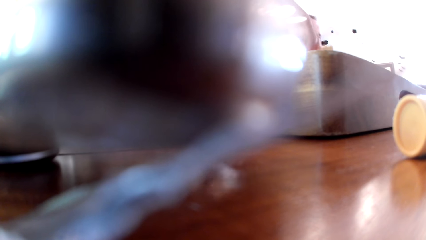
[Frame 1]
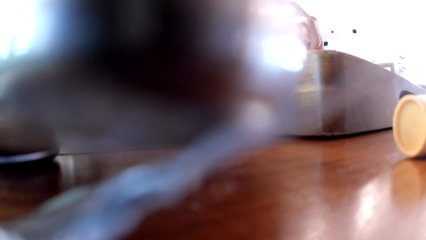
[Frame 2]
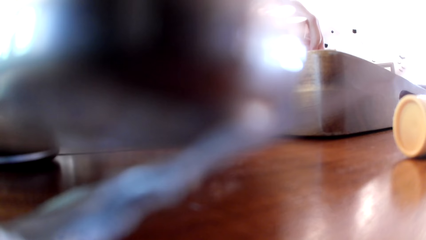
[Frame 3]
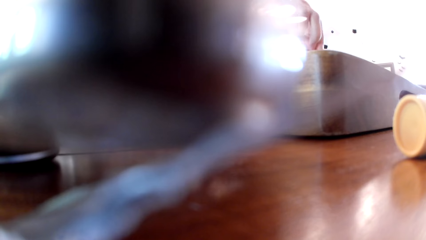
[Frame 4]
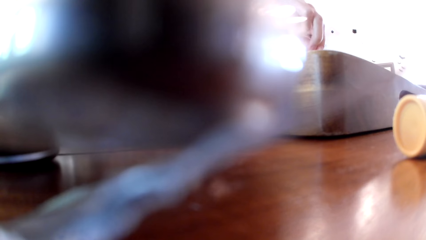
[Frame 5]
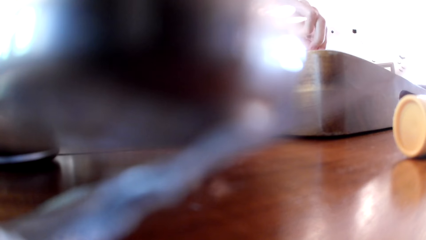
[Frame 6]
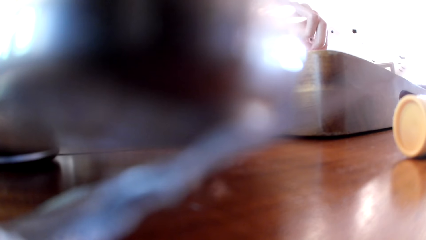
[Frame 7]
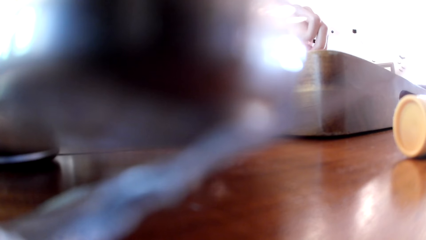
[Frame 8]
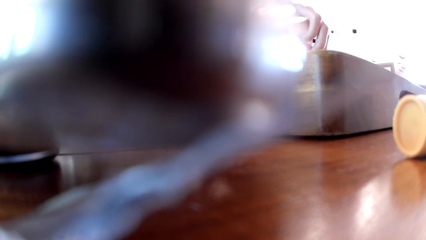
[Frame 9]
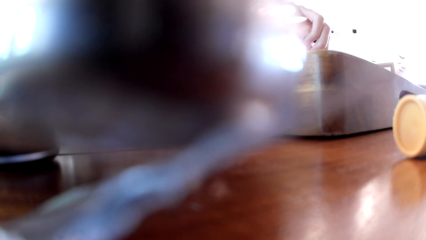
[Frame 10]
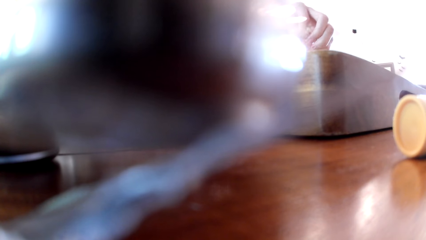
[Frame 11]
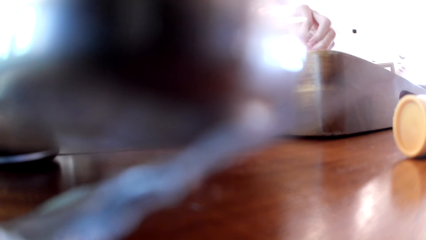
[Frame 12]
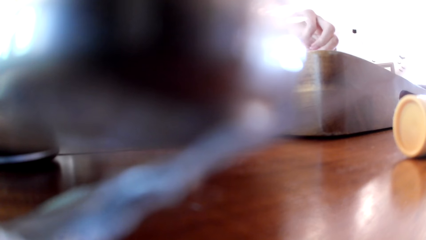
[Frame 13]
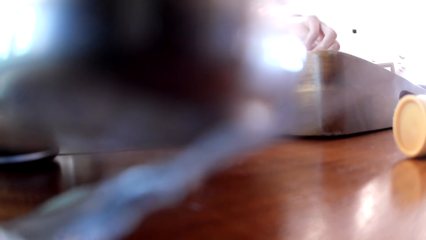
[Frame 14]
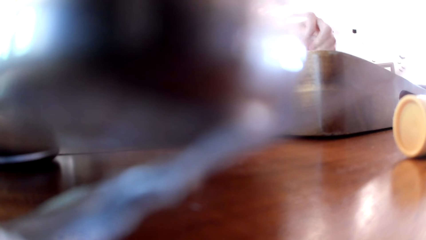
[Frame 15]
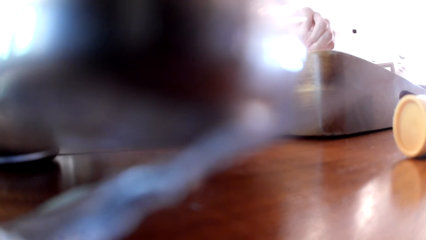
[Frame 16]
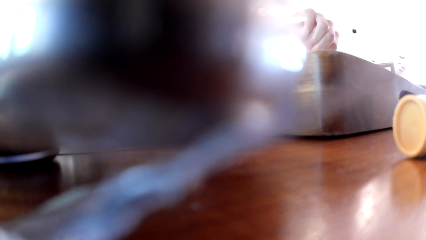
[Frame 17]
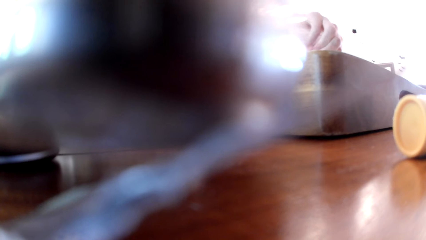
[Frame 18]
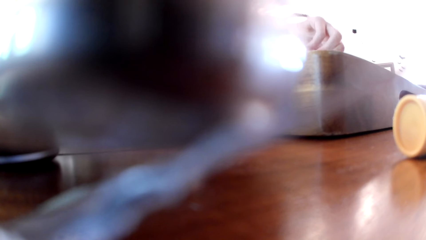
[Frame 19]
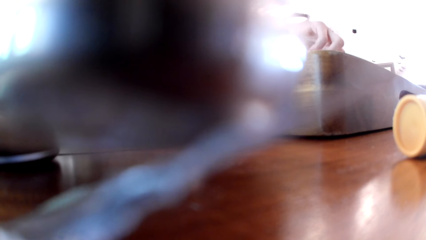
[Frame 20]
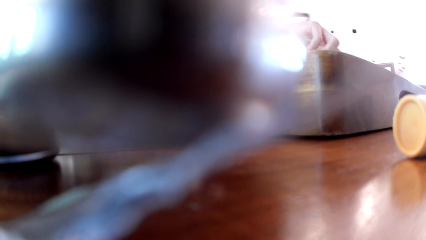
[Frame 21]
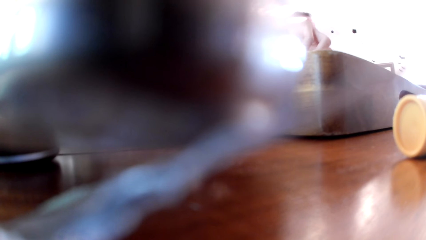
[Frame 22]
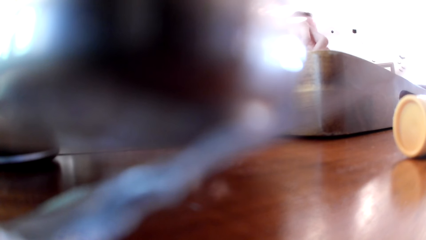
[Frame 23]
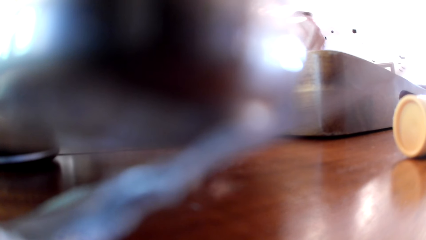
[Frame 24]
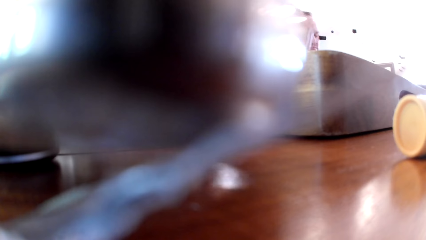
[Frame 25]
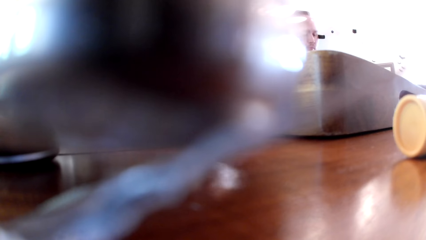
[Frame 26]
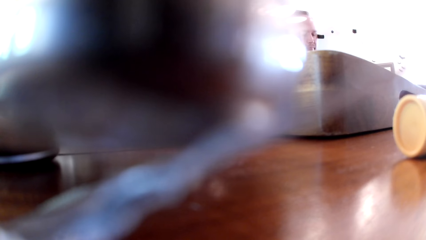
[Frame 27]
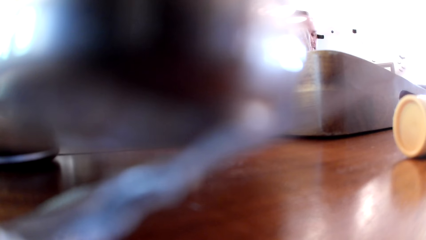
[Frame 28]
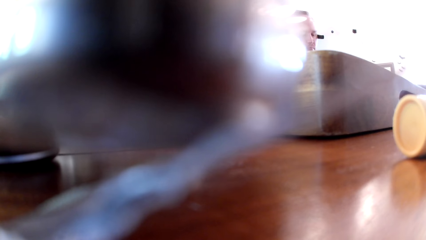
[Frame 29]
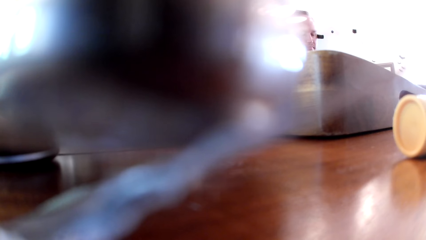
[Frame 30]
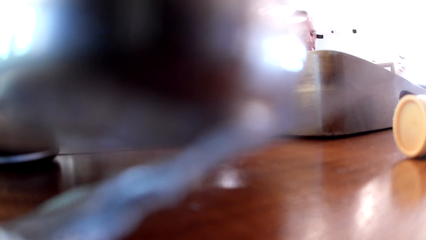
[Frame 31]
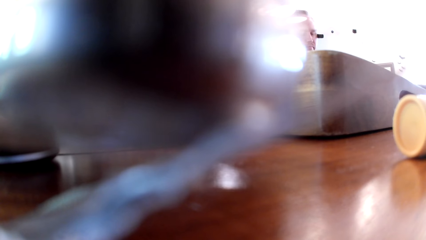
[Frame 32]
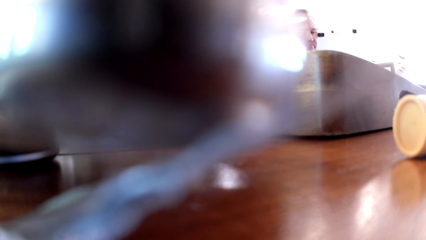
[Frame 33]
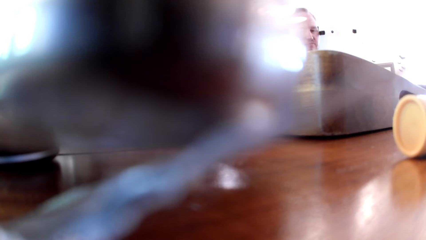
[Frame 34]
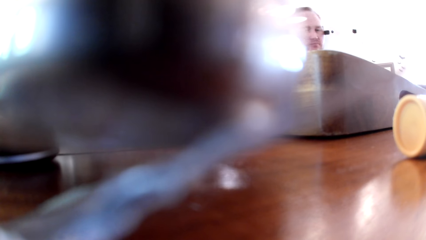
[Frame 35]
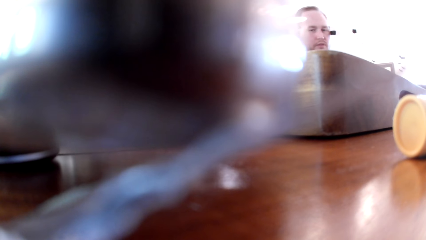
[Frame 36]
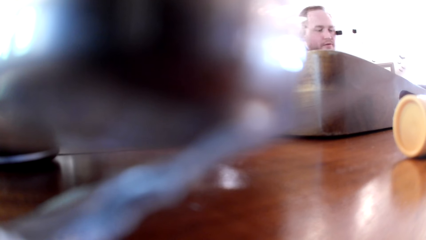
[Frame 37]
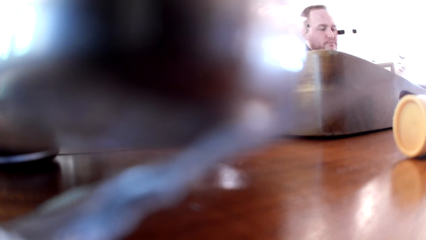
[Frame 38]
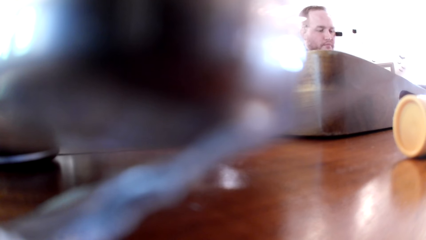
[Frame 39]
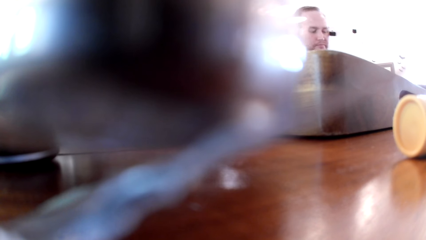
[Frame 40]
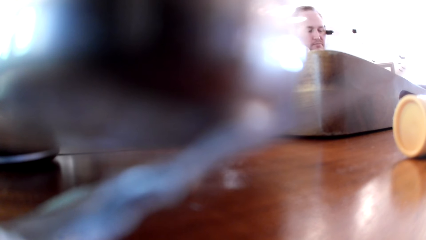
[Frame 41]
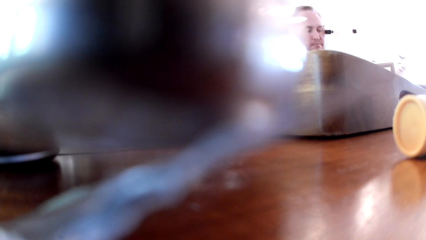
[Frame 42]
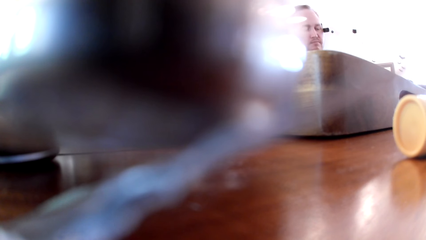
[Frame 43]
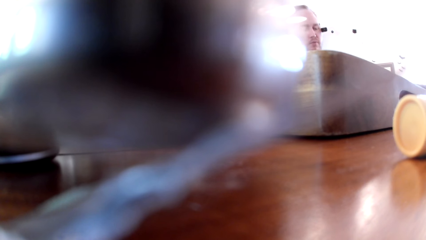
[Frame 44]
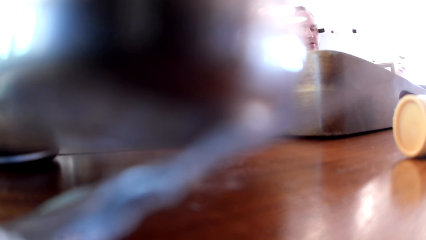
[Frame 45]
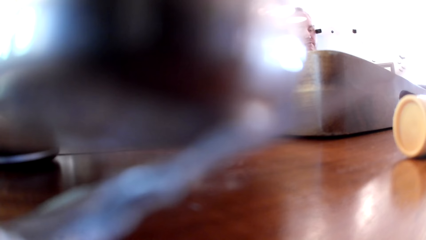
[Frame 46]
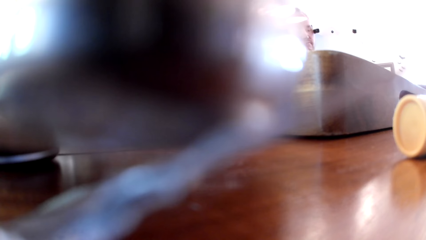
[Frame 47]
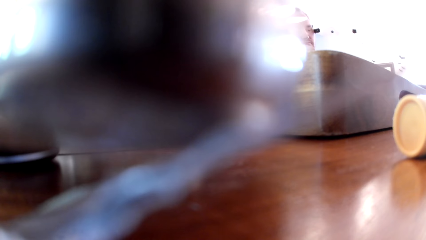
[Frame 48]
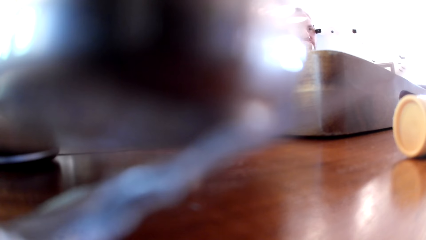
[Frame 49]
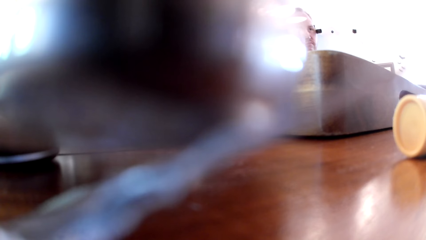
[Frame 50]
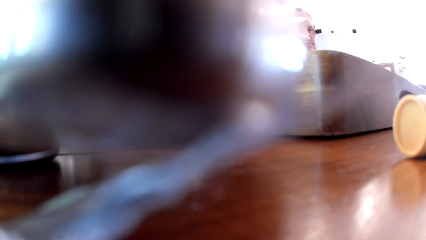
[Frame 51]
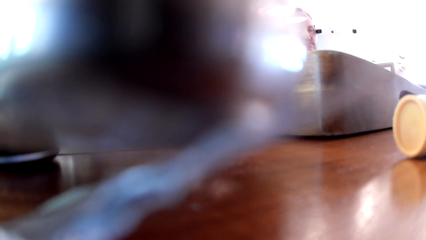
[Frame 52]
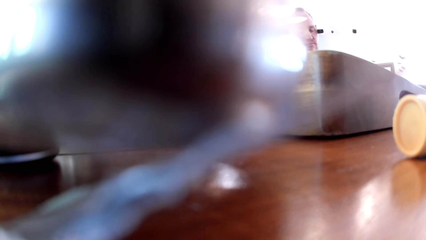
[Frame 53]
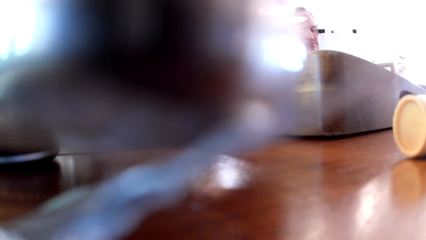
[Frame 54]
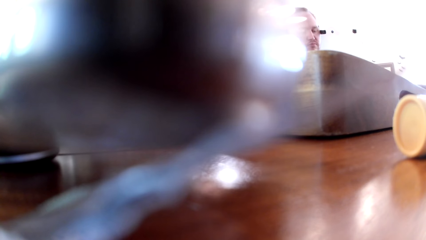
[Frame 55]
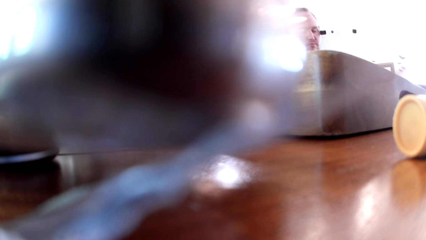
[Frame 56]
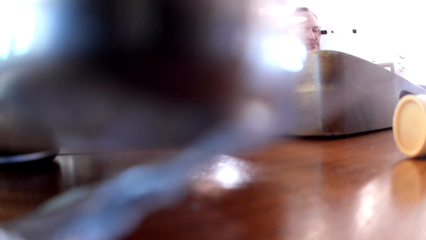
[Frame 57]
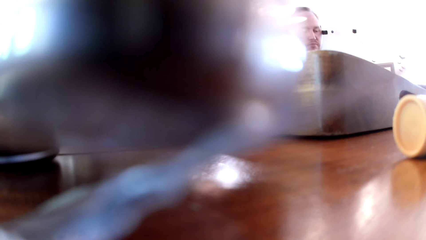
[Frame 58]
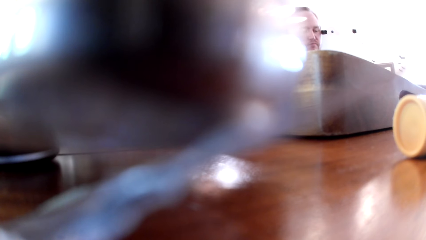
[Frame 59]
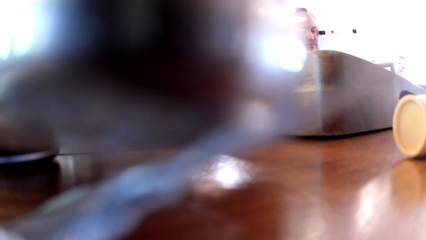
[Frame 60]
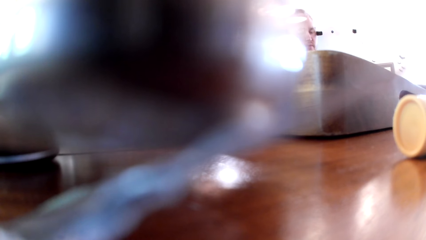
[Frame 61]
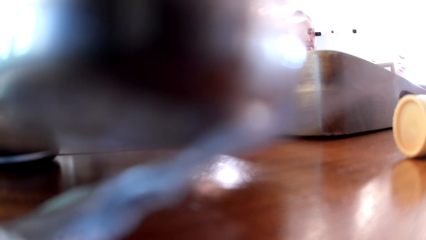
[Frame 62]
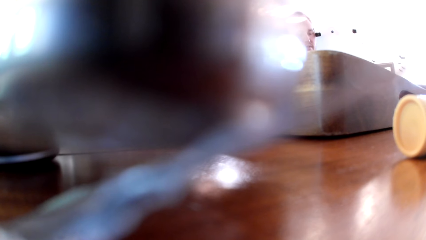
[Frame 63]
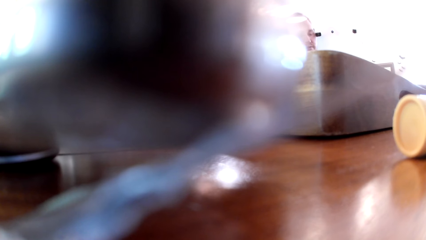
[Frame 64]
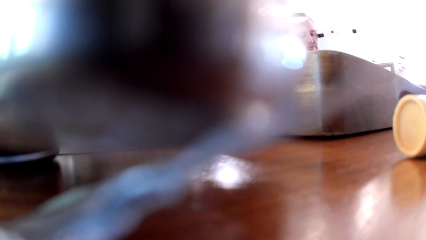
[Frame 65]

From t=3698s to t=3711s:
The camera wearer looks at the hand of a person. They look at another person.

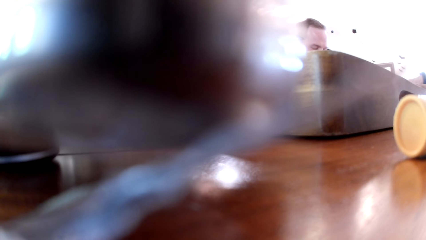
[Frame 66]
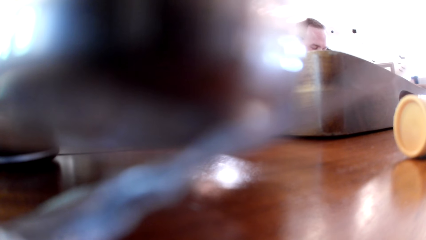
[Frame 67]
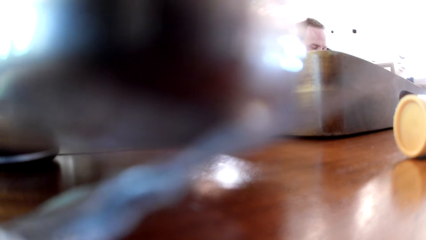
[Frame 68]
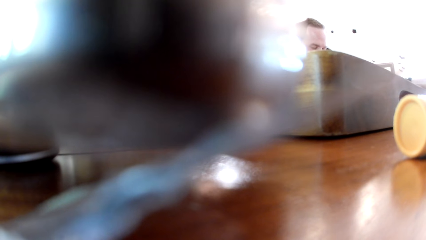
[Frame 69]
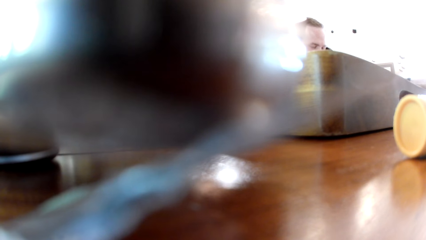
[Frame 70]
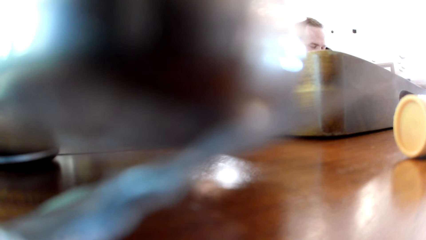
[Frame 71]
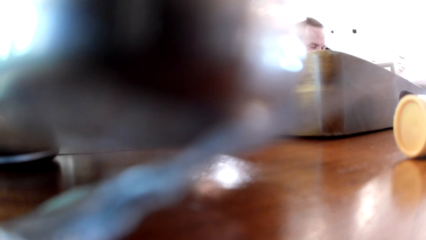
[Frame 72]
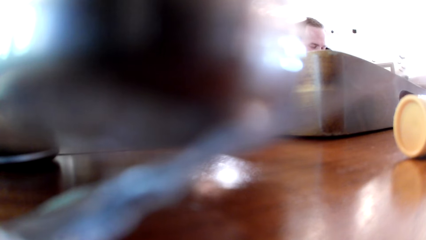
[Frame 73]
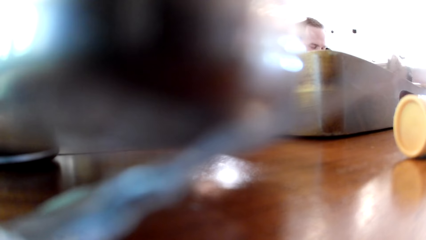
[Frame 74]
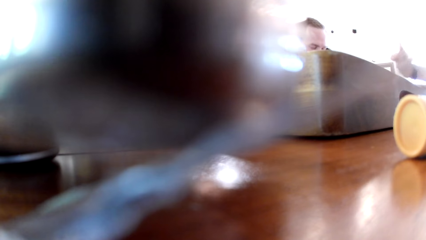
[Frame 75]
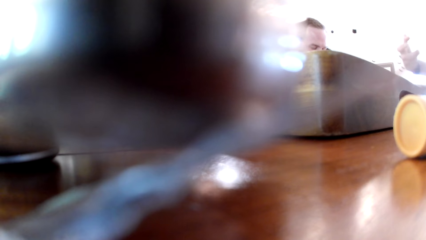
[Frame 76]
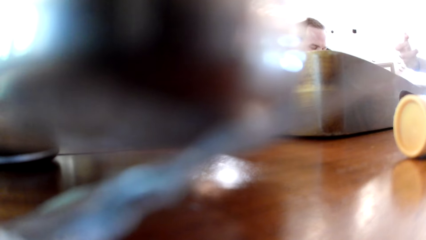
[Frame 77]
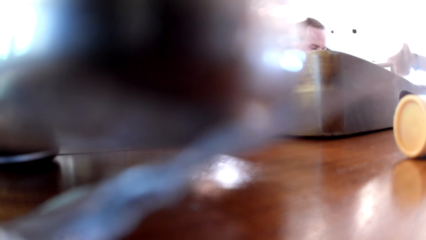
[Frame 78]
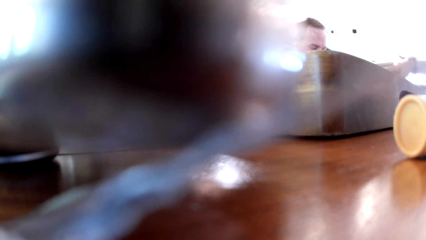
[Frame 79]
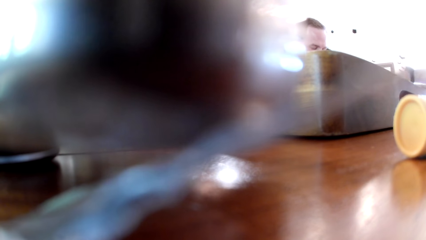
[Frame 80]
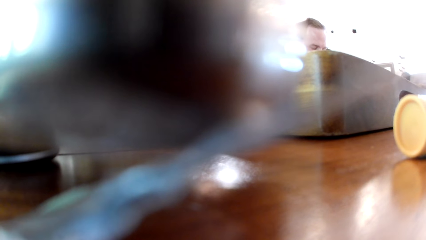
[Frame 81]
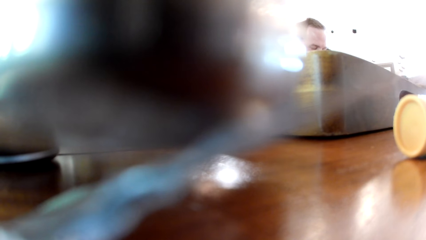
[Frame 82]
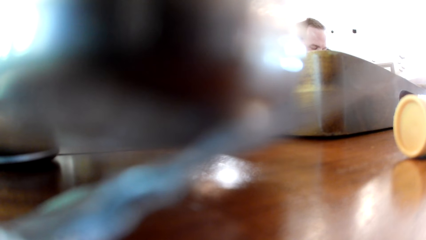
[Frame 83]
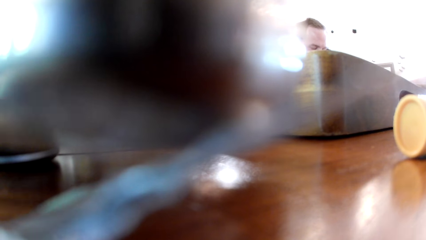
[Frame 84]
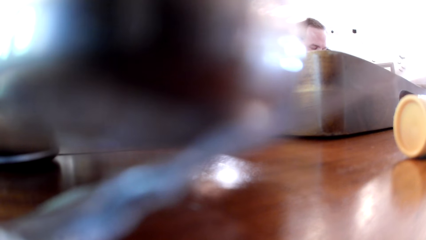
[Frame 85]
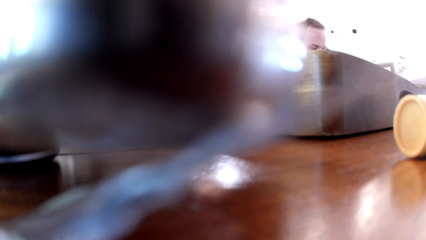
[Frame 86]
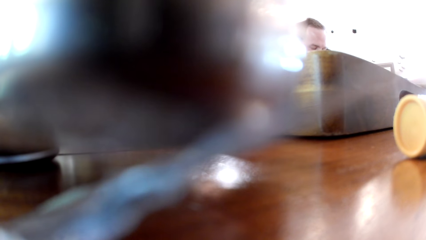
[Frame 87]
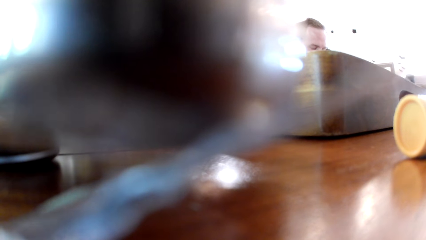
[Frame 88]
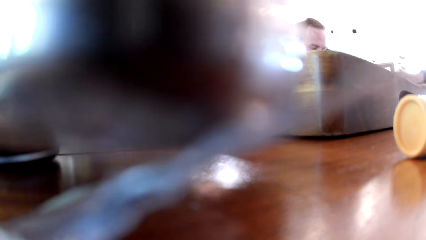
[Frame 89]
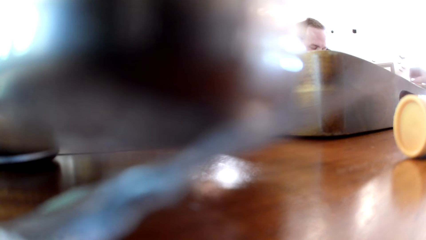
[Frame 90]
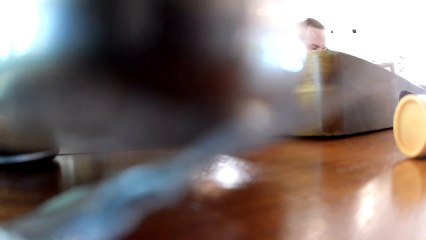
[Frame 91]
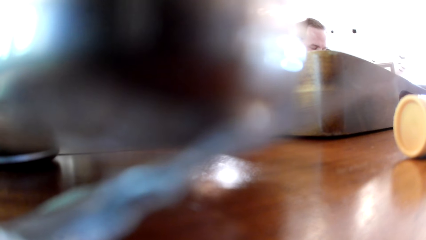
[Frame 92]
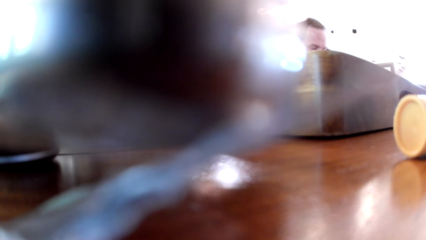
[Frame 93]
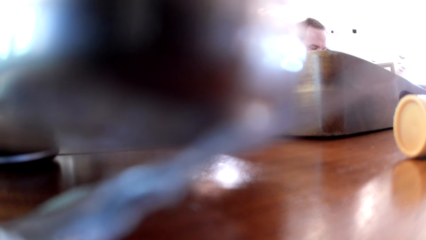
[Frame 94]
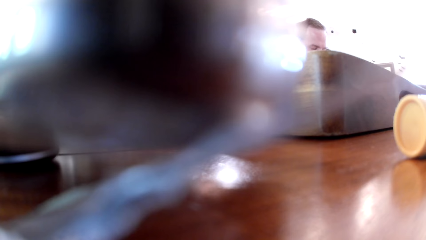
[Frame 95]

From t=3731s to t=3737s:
The camera wearer moves the right hand.
